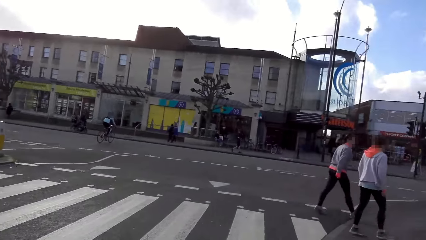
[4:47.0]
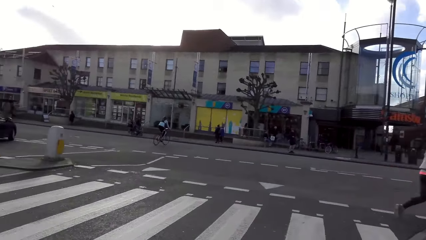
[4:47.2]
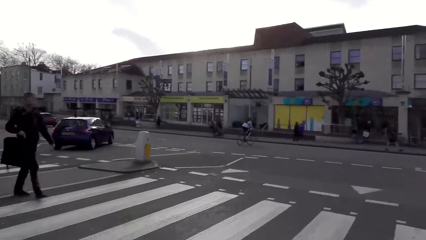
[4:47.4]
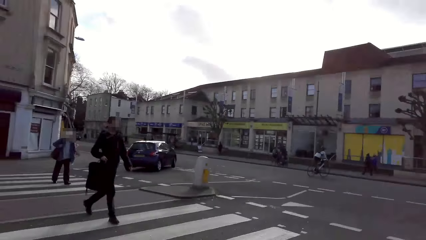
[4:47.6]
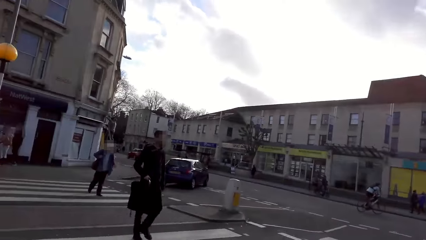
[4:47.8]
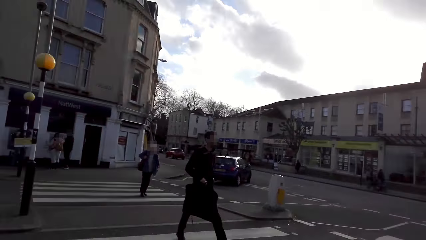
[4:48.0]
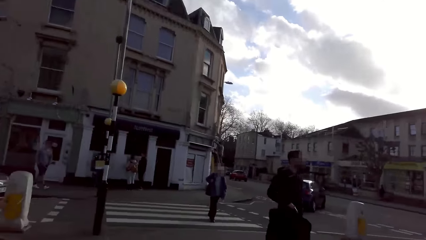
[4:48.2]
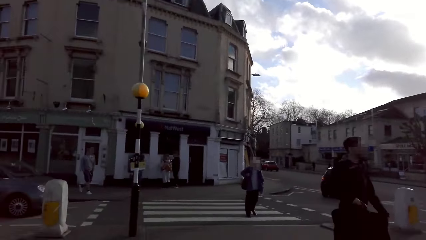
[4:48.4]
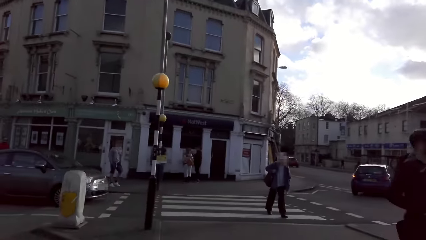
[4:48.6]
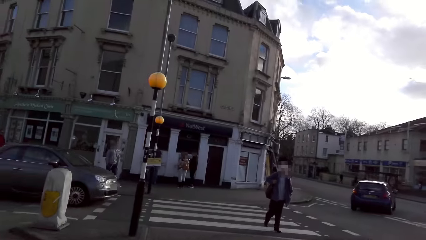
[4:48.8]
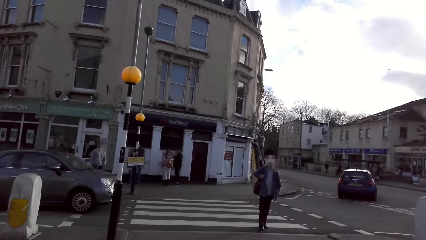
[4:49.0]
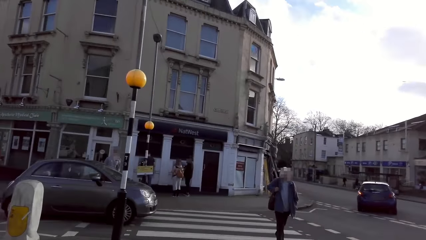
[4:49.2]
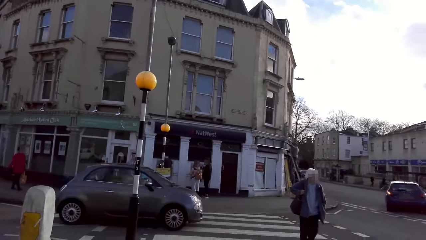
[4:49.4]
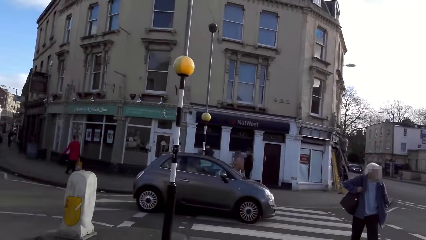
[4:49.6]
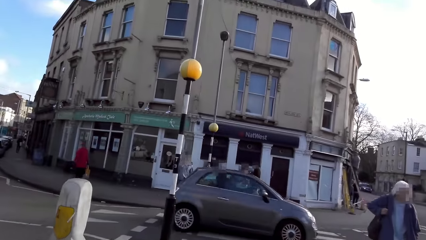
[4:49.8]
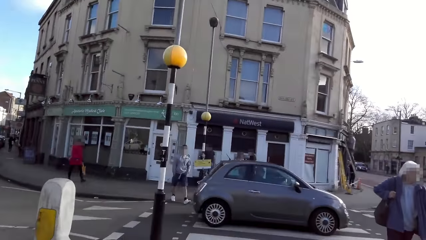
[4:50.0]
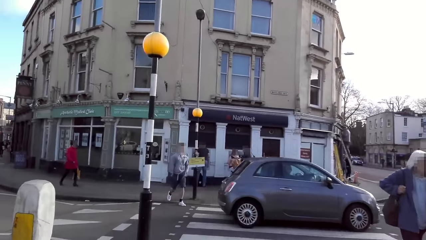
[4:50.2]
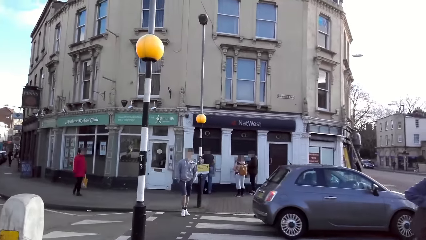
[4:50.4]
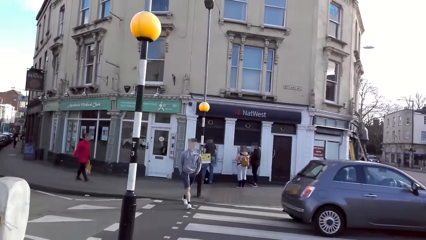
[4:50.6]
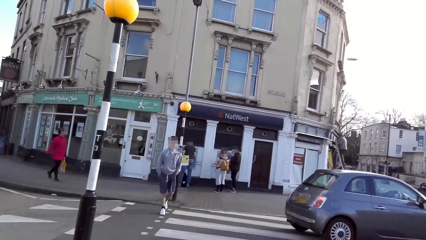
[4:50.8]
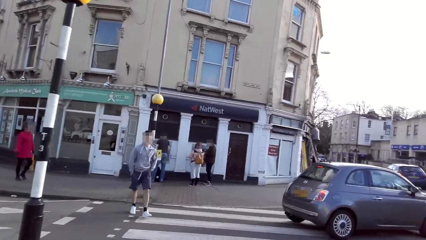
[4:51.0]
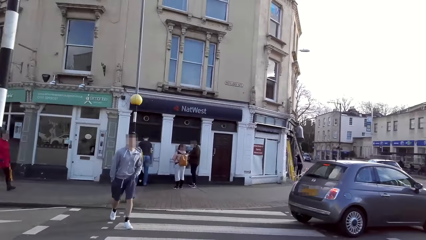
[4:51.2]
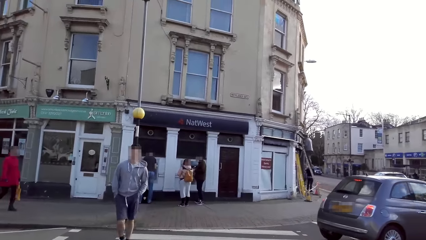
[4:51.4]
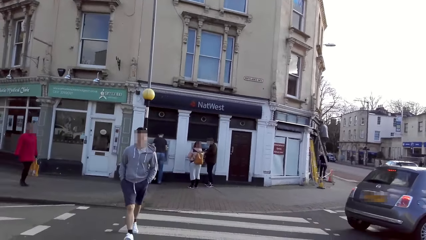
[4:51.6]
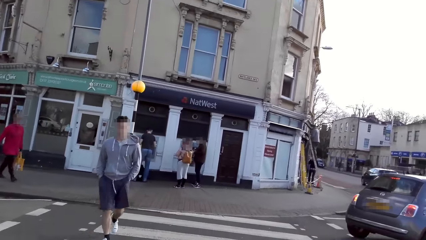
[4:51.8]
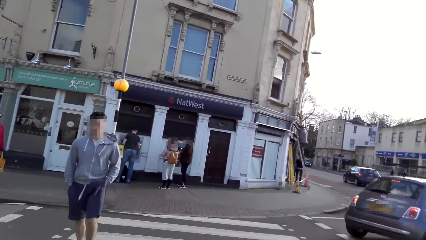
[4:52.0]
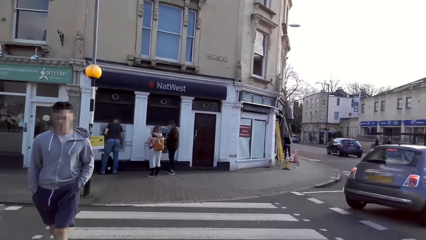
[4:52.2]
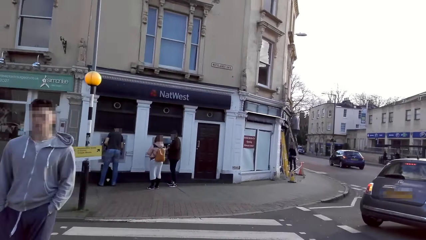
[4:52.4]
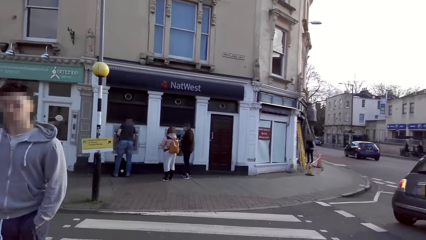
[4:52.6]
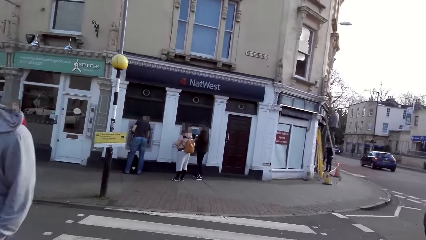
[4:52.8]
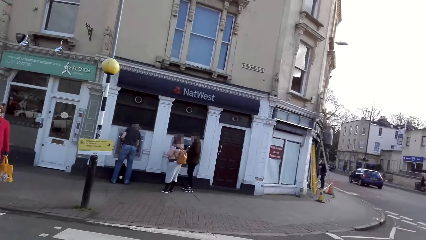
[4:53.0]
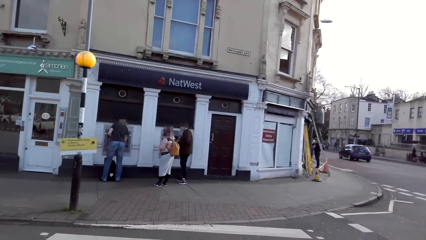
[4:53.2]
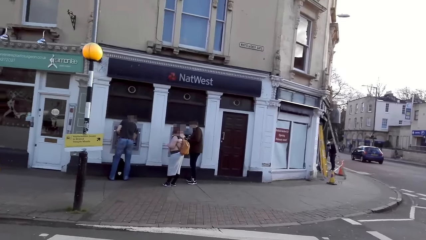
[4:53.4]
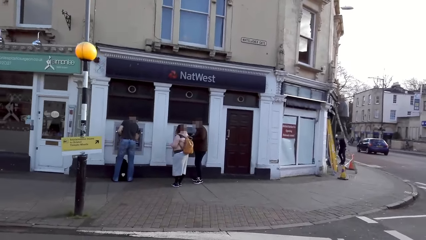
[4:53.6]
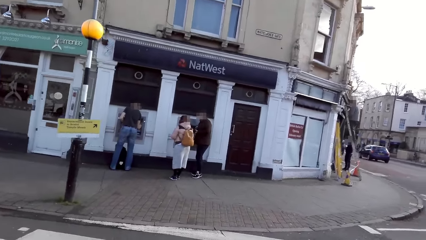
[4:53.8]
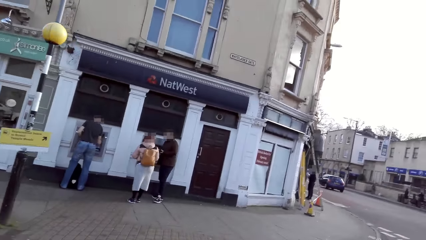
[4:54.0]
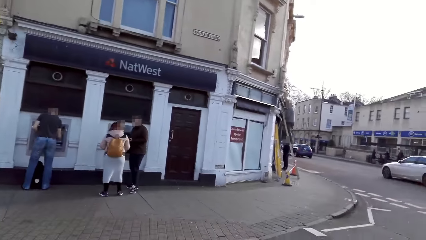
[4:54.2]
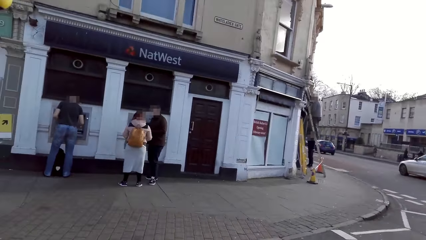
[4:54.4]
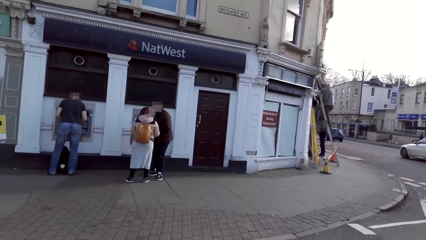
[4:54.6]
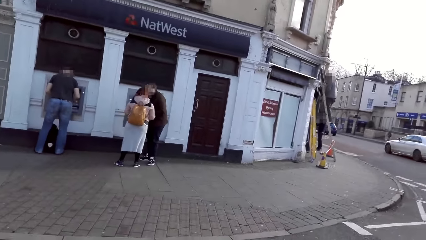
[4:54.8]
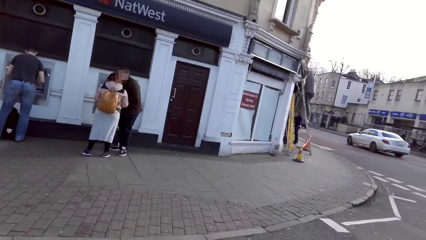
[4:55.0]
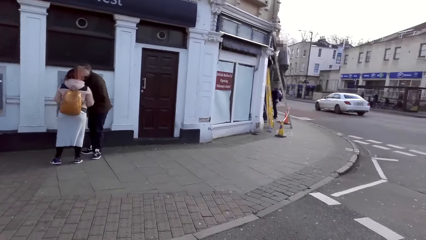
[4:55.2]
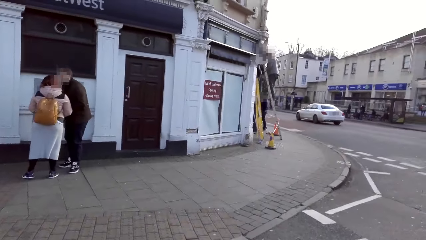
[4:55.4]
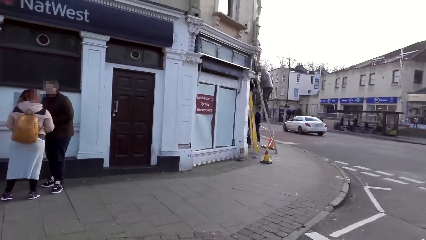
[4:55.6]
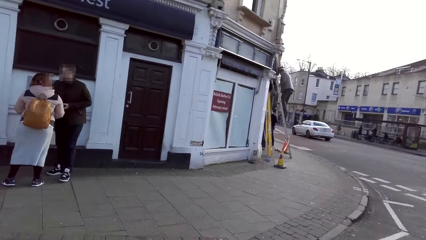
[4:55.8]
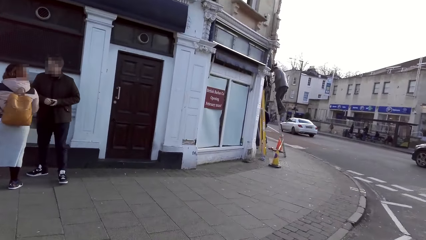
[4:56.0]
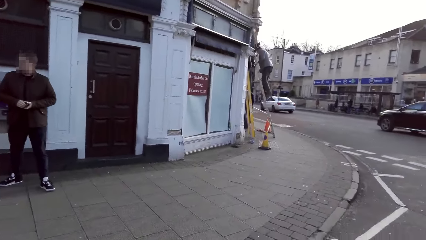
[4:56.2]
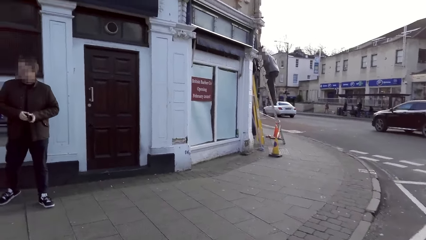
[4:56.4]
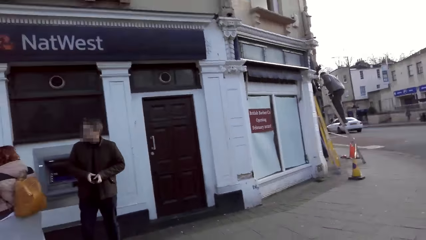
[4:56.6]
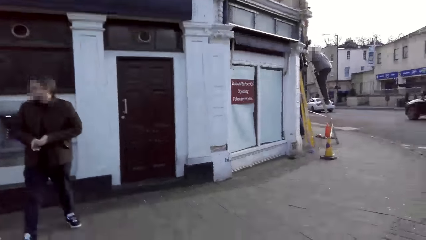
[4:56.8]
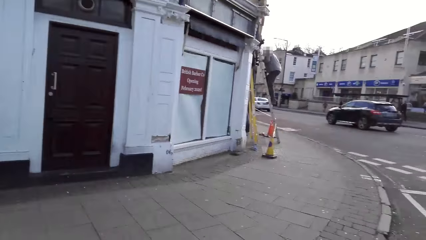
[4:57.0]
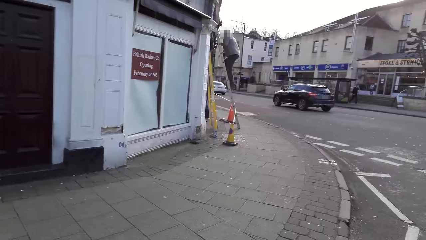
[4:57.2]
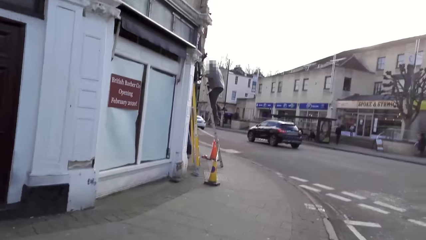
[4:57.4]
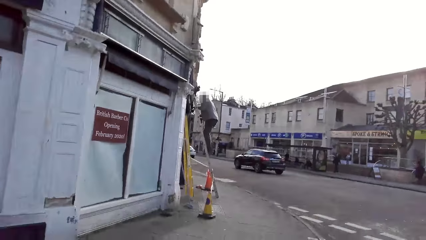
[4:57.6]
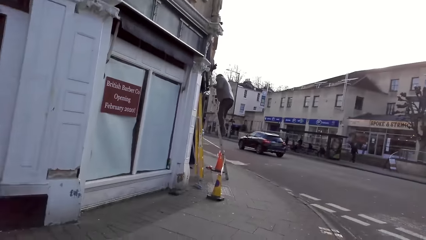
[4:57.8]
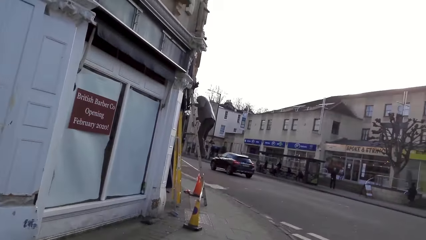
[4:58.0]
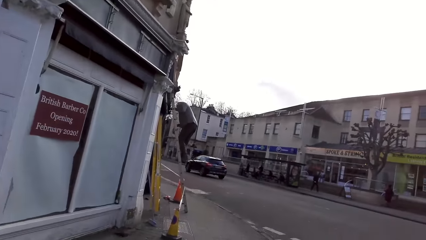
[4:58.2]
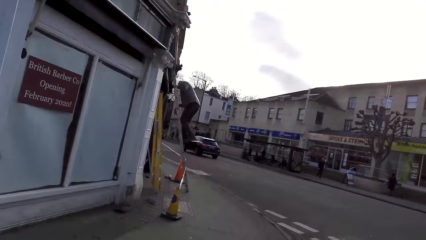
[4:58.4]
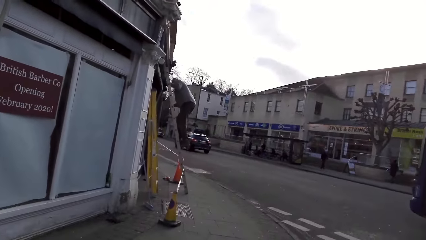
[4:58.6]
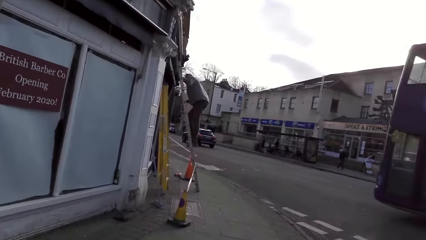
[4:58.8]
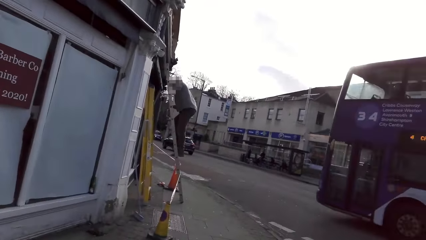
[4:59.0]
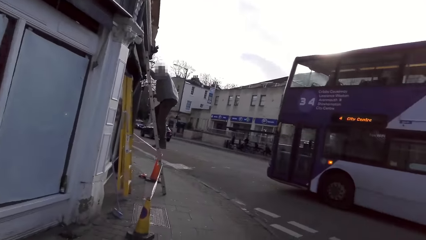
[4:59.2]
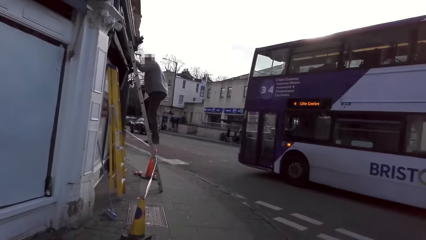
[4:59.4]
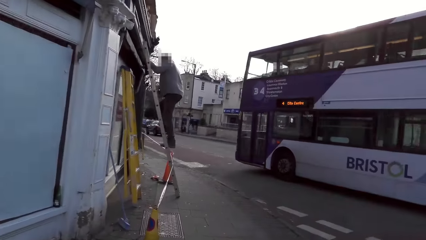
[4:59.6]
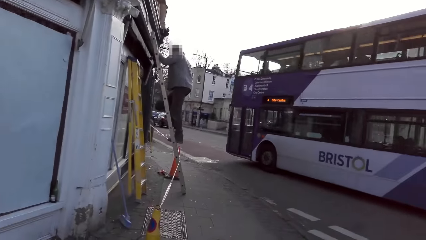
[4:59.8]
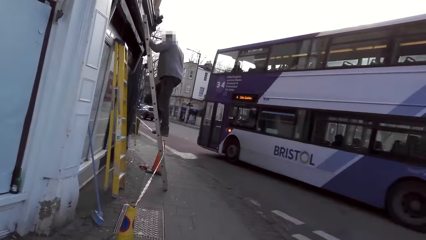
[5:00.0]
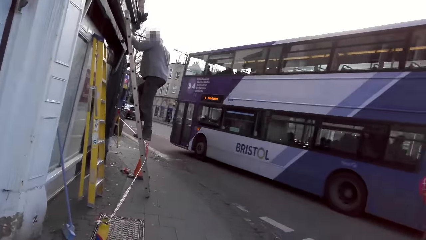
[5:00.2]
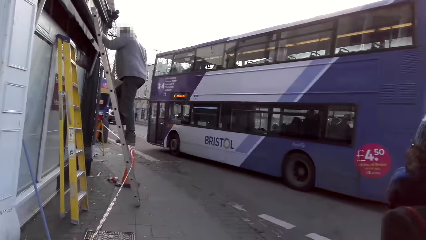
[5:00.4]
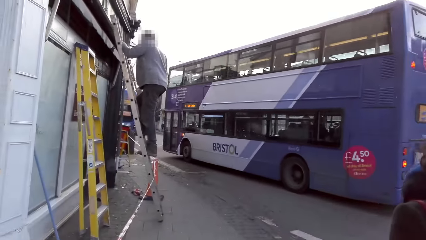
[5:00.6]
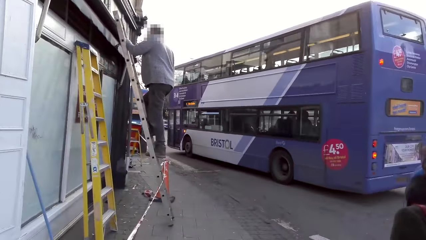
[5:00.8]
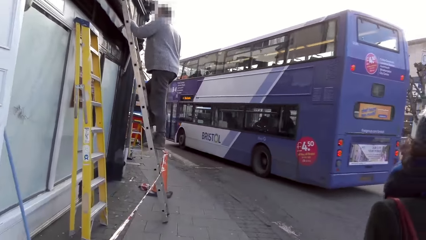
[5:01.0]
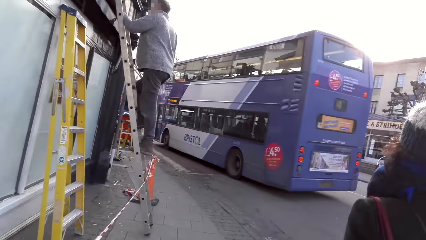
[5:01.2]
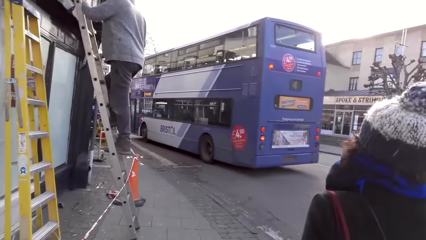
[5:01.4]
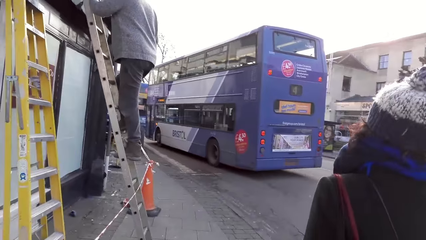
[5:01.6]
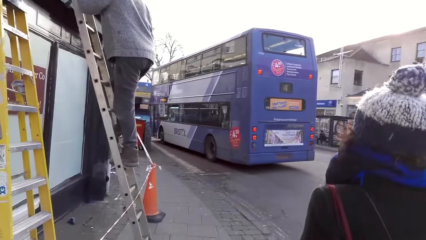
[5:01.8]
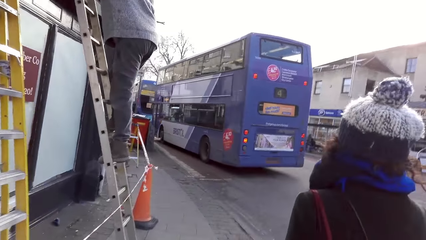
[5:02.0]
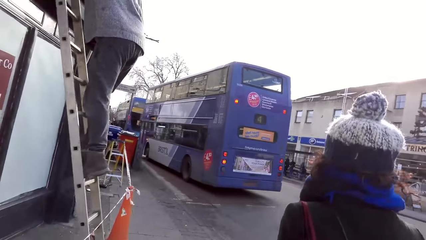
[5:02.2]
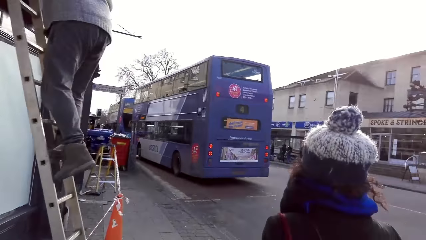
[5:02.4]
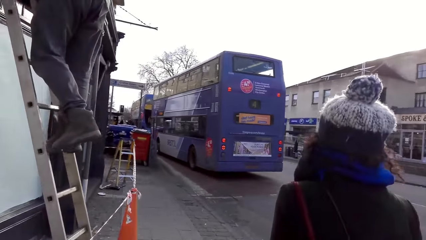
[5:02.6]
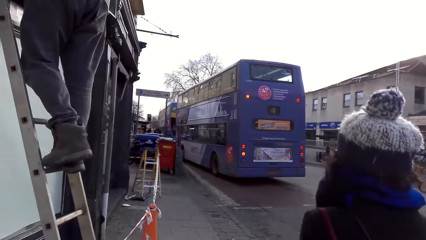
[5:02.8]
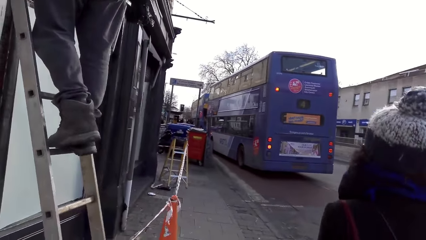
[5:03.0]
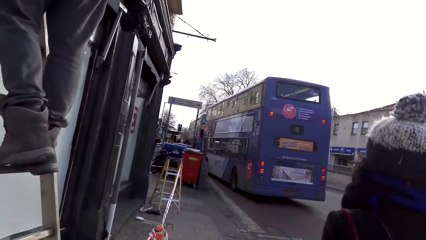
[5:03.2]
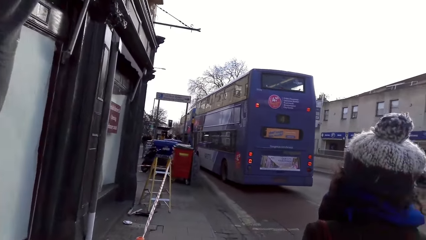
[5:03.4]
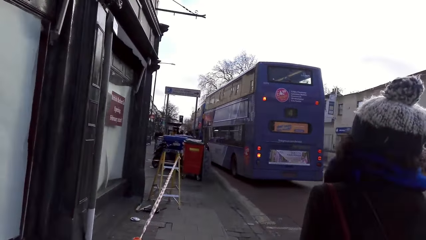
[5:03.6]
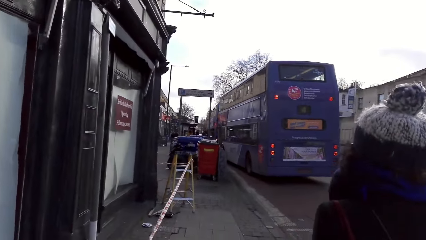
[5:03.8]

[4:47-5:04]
The camera wearer crosses the road. A man walks towards the camera wearer. The camera wearer takes a right turn. A woman walks in front of the camera wearer.
